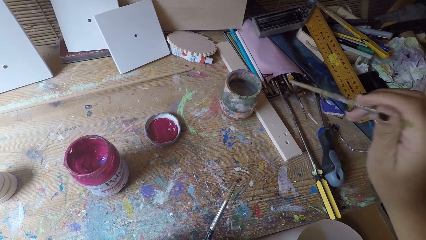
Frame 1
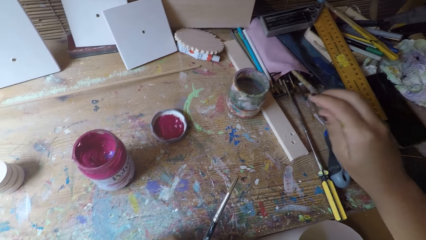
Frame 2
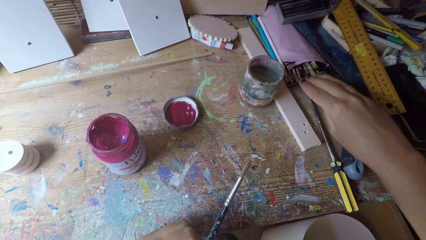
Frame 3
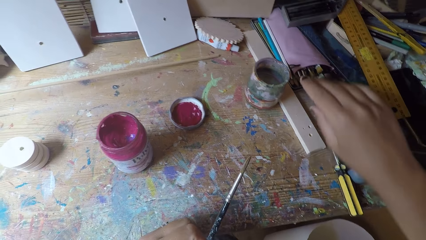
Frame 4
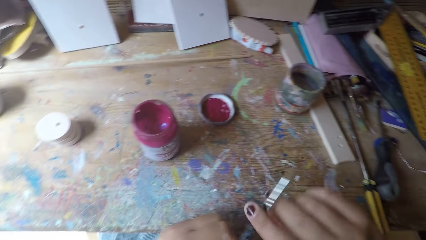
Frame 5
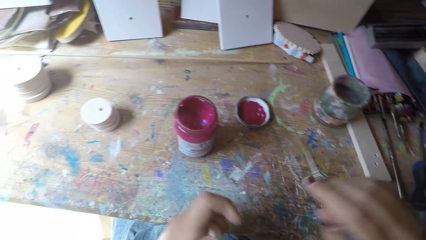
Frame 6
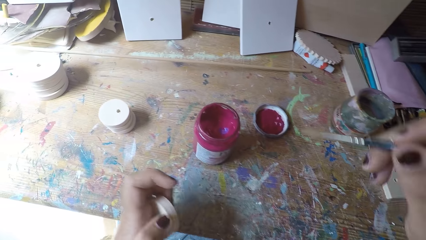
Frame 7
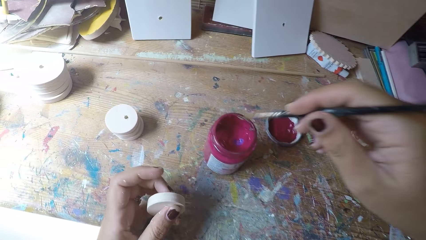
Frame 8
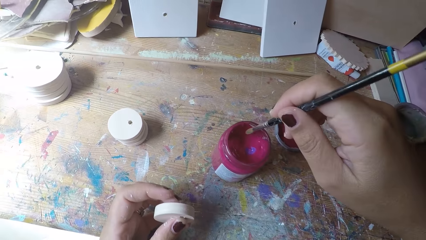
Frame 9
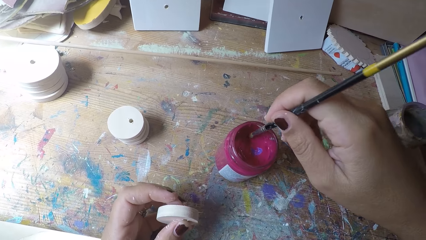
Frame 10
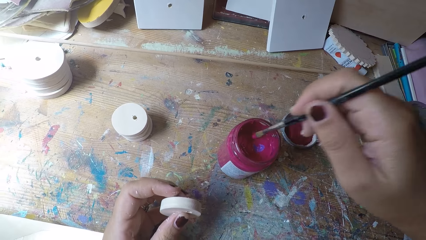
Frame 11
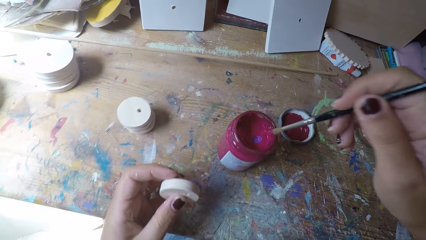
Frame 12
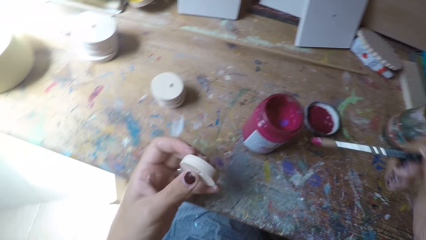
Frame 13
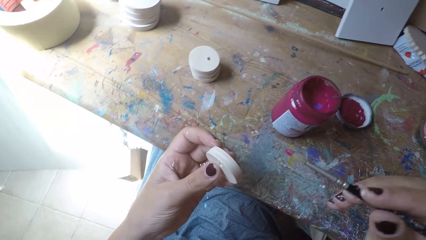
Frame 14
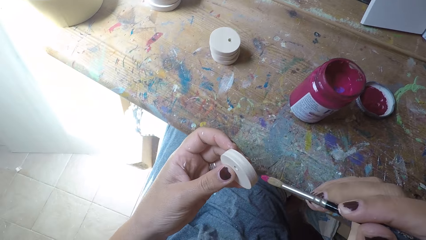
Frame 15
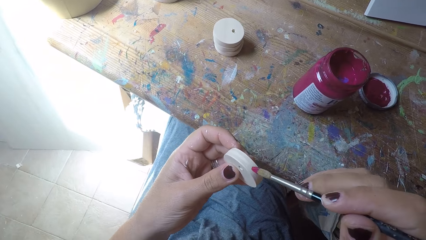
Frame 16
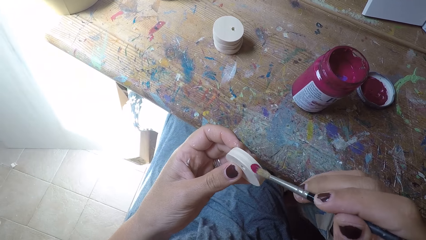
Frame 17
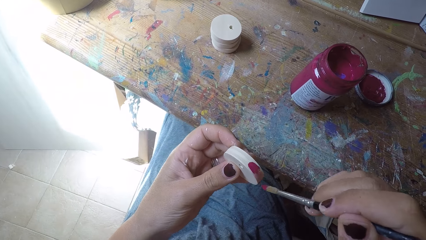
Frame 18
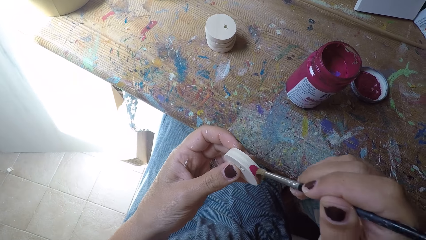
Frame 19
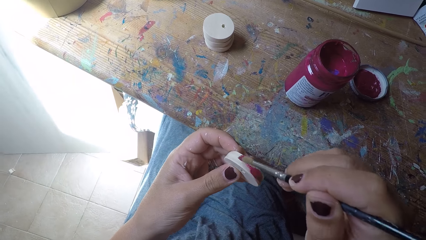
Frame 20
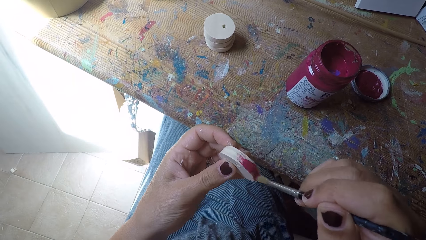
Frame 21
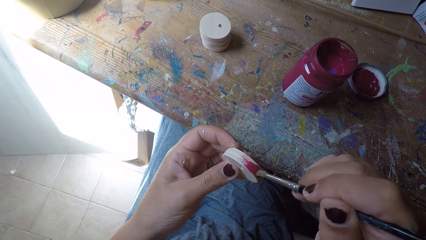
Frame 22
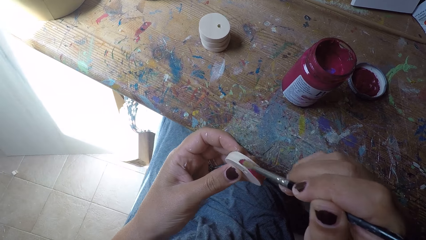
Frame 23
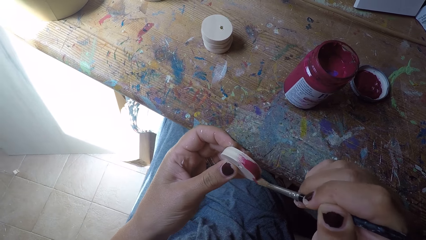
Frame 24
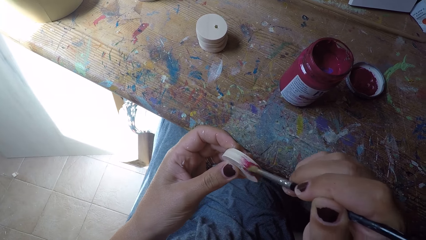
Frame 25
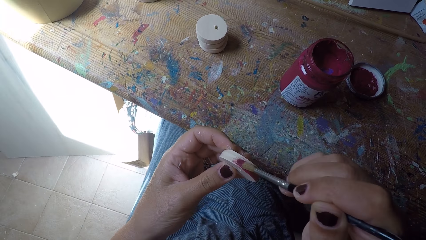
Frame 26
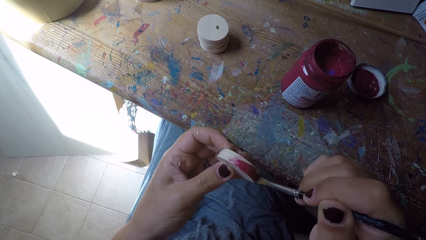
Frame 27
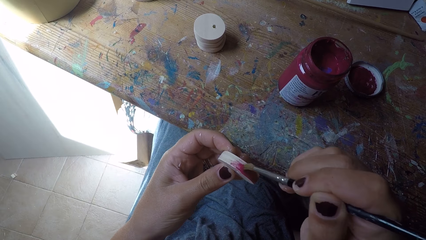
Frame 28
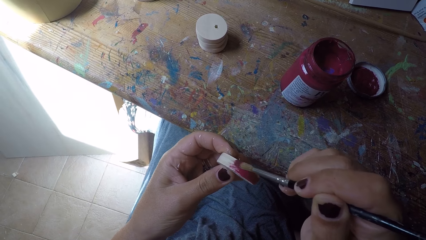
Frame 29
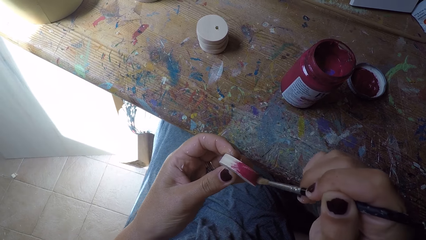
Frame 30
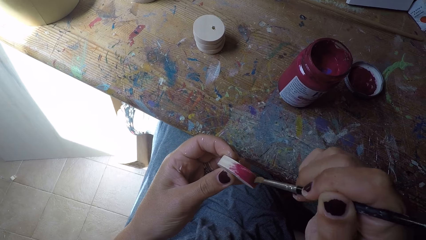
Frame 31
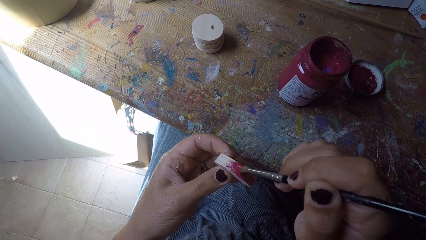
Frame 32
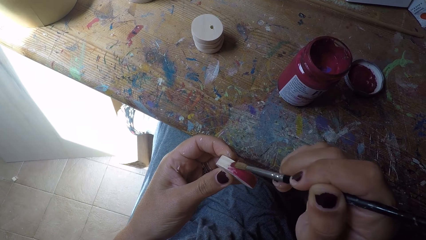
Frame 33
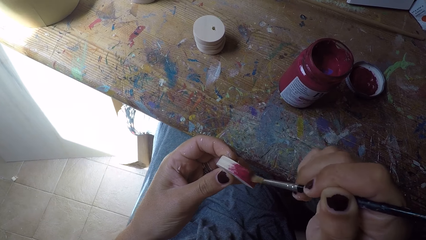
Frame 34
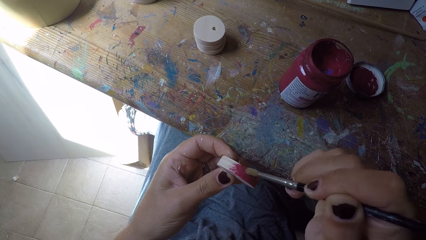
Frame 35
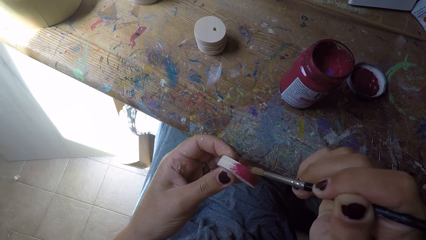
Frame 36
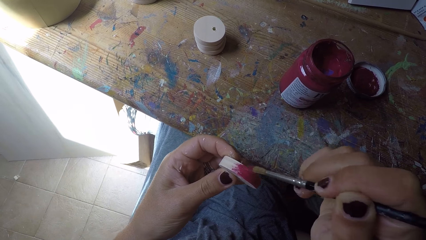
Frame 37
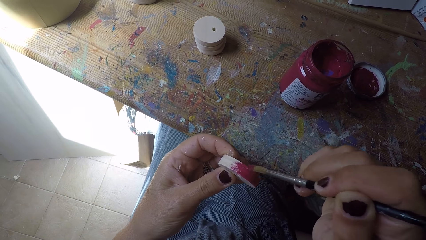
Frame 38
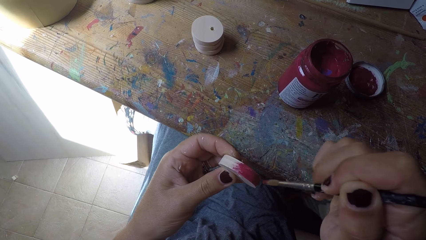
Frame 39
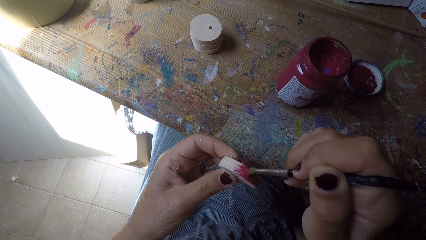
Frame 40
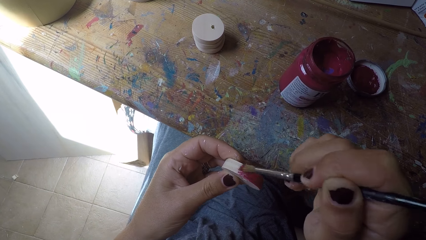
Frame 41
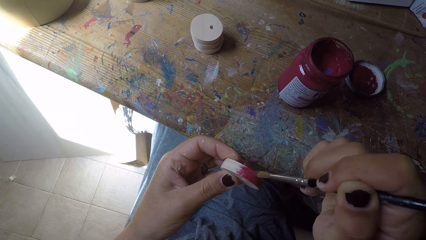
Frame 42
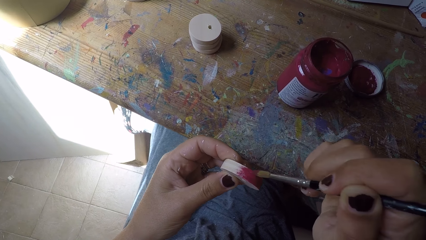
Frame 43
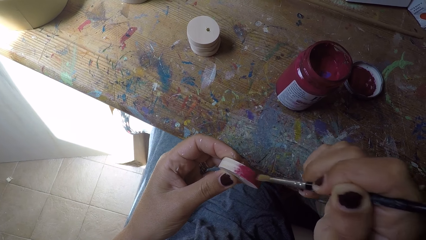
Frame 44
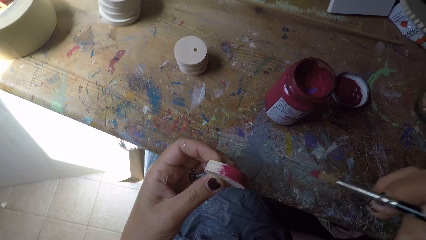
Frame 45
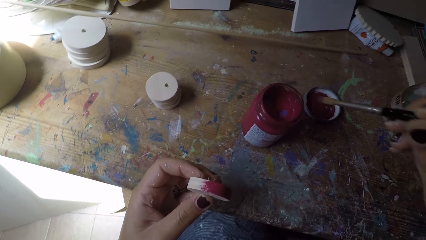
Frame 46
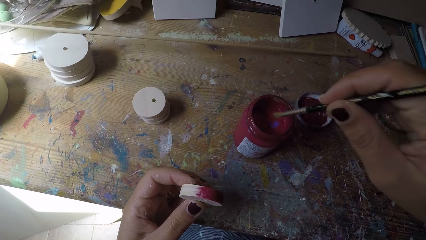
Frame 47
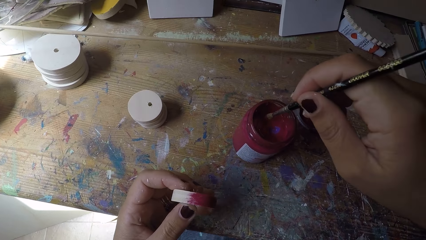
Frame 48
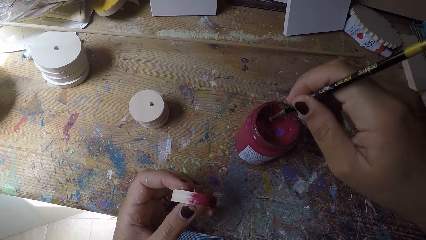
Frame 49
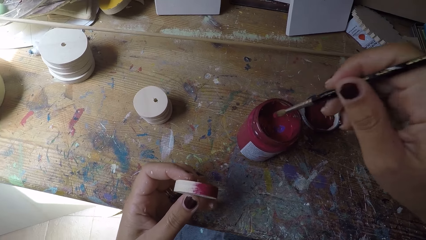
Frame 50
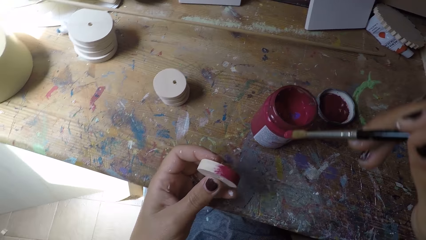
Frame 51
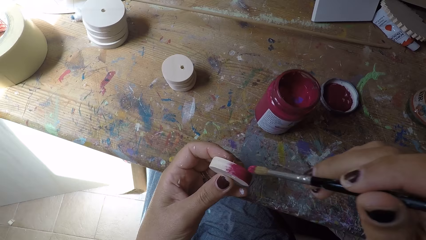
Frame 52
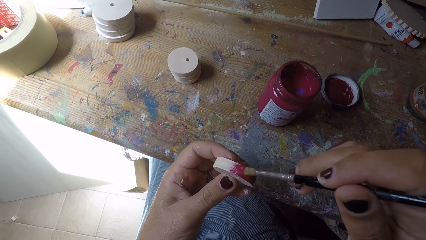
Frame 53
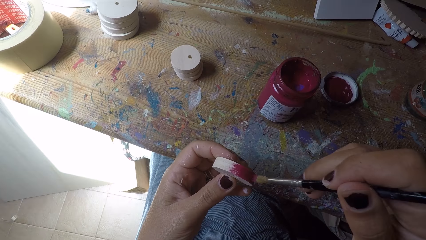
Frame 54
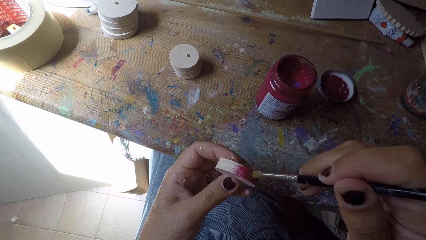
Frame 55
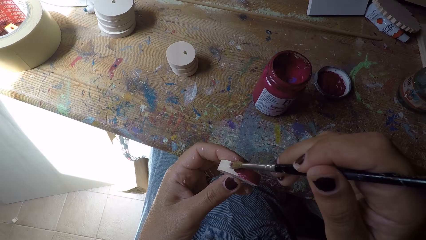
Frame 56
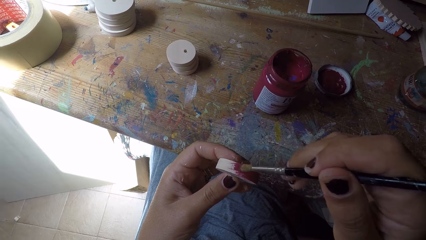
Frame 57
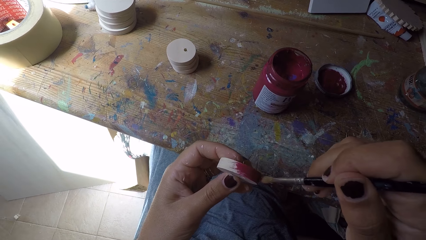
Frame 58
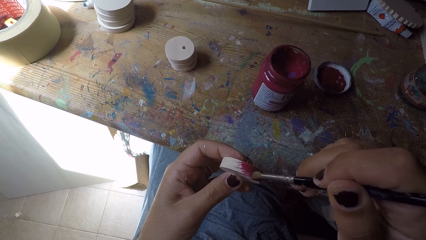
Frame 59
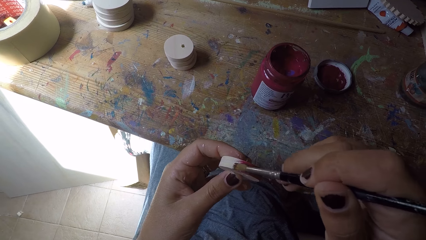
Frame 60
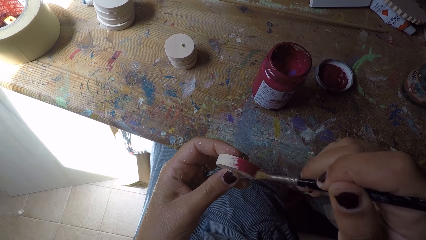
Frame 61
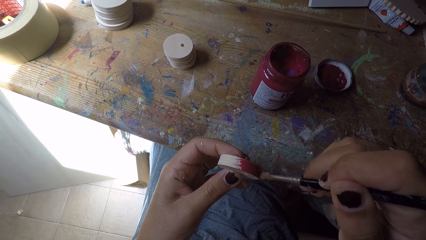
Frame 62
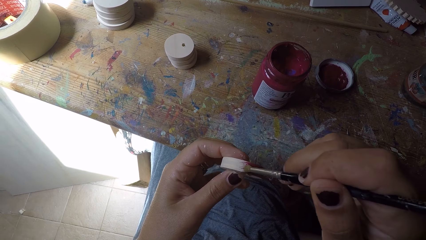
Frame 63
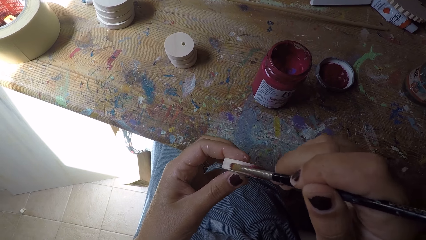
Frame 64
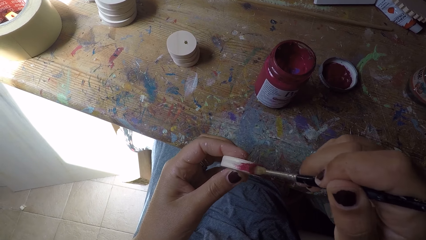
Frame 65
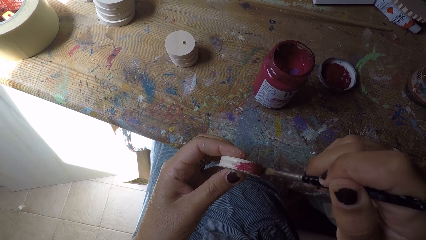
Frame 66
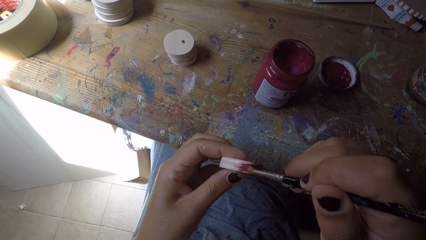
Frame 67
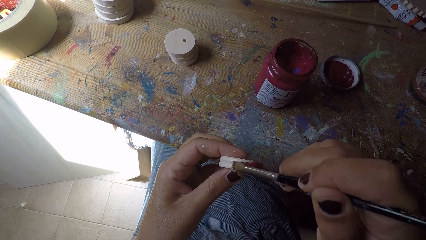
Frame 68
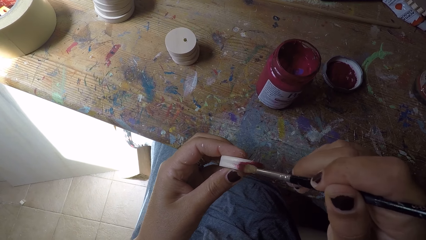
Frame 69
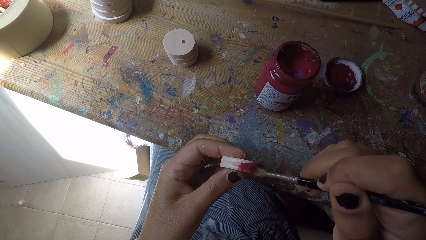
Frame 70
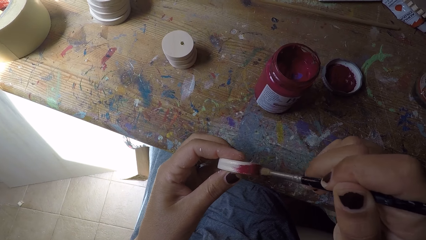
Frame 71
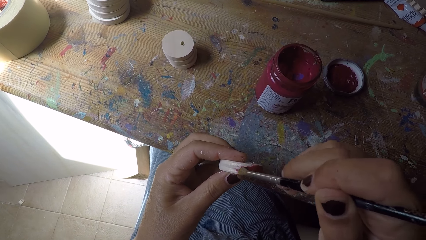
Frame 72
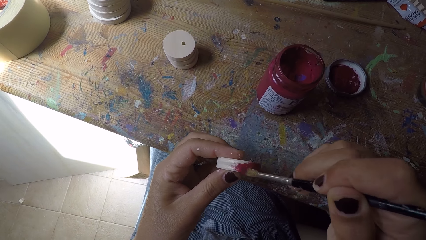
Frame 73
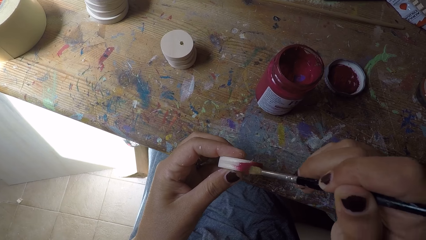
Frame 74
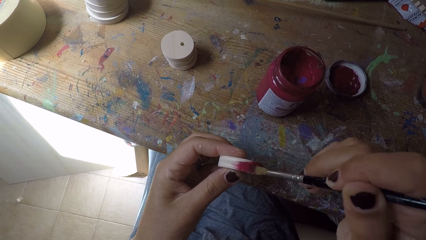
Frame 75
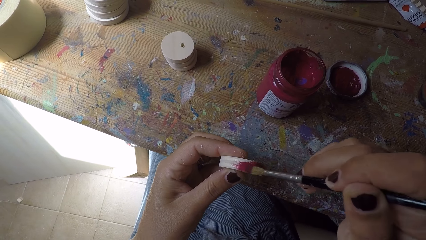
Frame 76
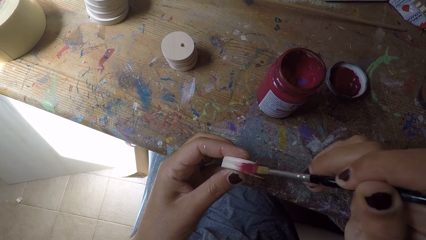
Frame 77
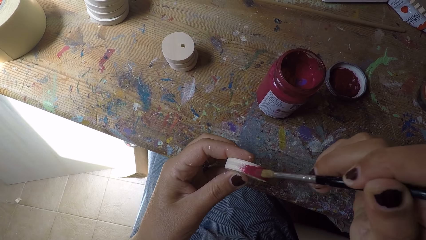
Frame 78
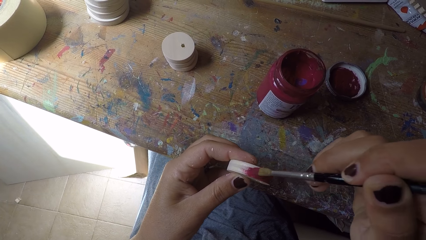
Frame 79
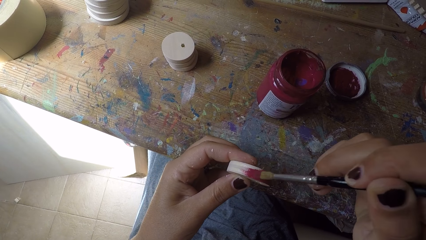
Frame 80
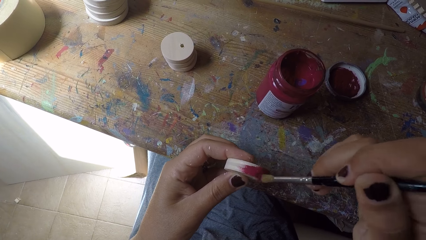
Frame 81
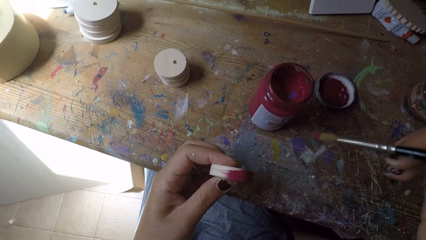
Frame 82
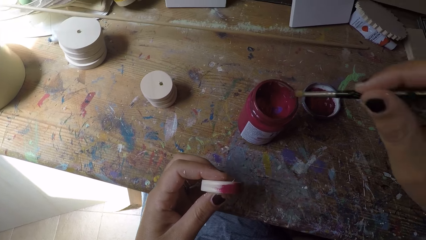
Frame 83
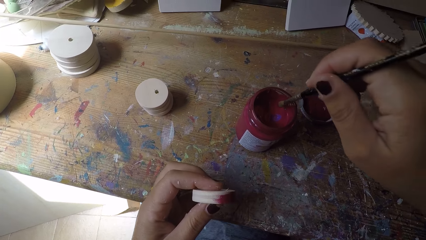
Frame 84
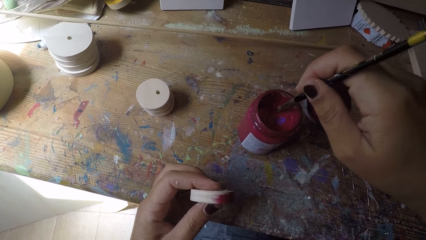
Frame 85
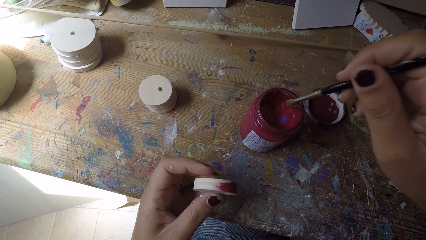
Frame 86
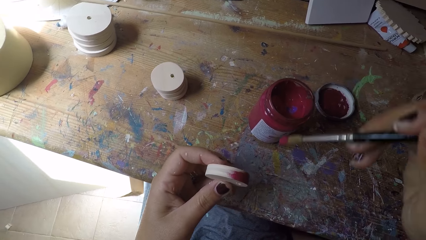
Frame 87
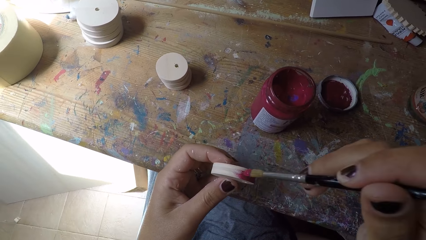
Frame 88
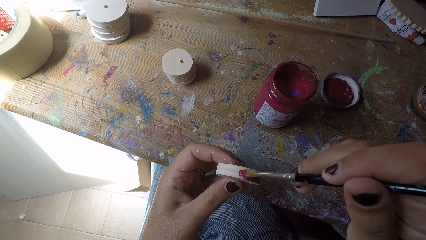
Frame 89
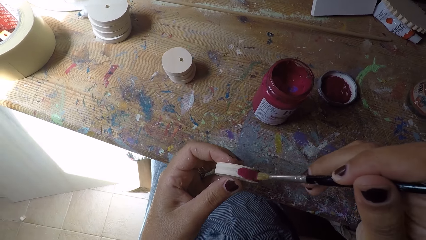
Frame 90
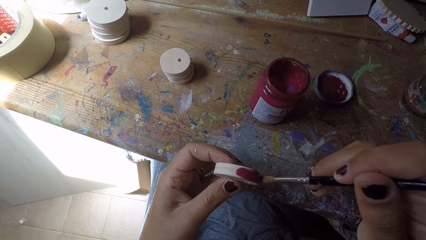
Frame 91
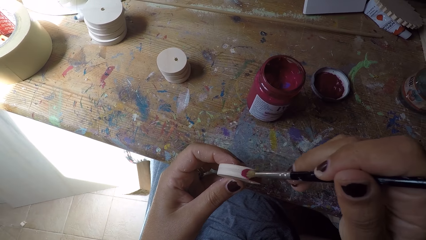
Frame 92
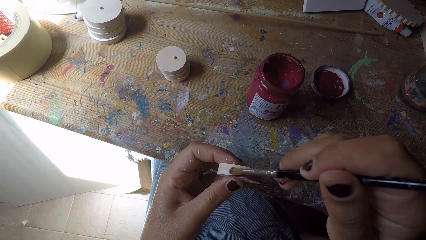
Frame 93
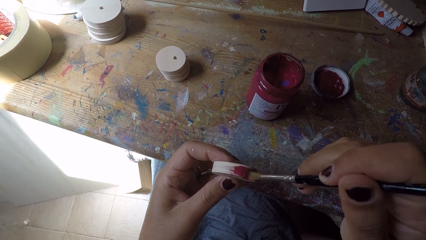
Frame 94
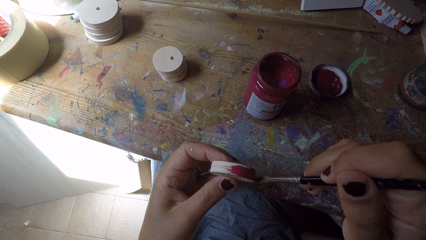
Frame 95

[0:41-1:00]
The camera wearer puts the first paintbrush inside the pouch with her right hand. She passes the paint brush from her left hand to her right hand. She holds the easel round painting panel in her left hand. She scoops paint from the paint can with the paint brush in her right hand and paints the easel round painting panel with the paint brush in her right hand. She scoops paint from the paint can with the paint brush in her right hand again and paints the easel round painting panel with the paint brush in her right hand again. She scoops paint from the paint can with the paint brush in her right hand again and paints the easel round painting panel with the paint brush in her right hand again.
